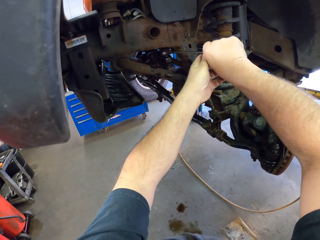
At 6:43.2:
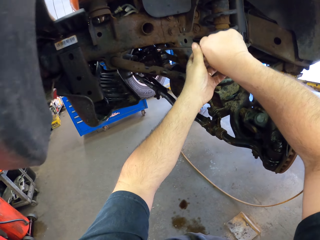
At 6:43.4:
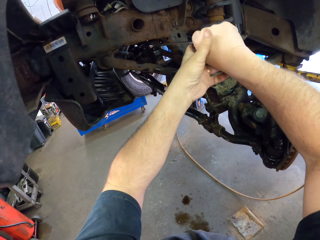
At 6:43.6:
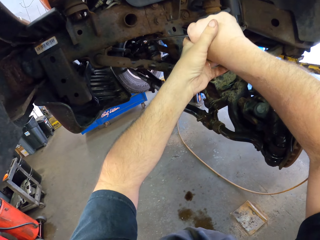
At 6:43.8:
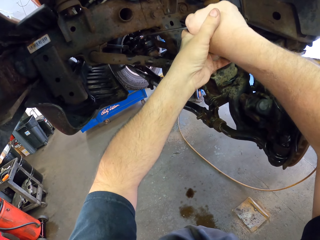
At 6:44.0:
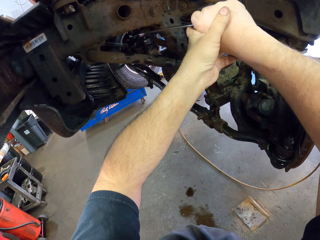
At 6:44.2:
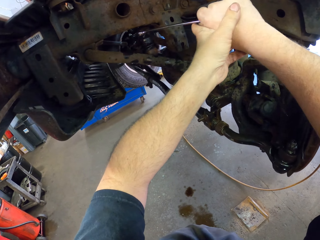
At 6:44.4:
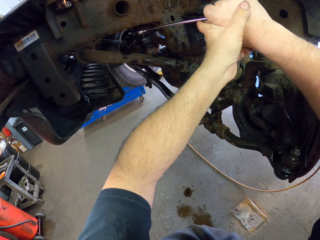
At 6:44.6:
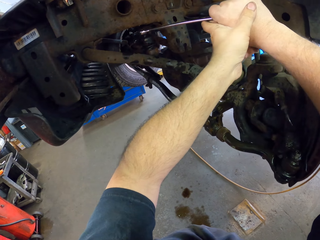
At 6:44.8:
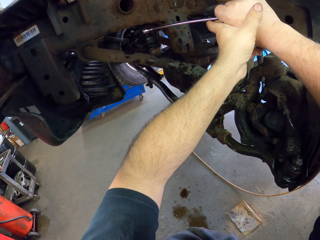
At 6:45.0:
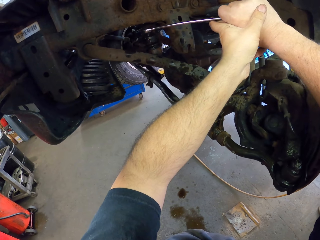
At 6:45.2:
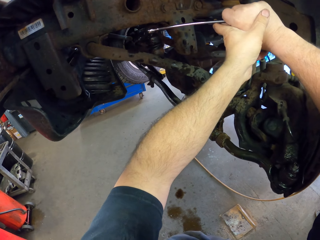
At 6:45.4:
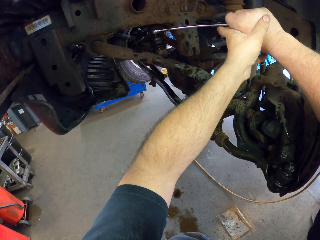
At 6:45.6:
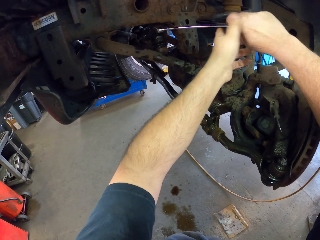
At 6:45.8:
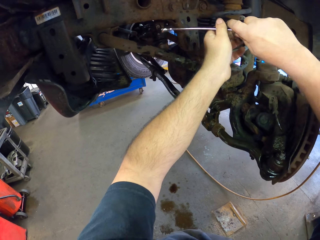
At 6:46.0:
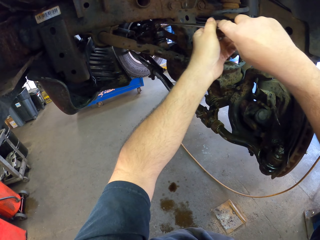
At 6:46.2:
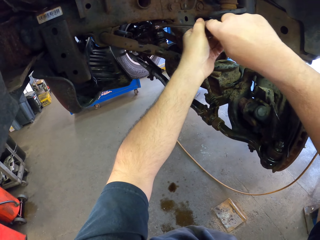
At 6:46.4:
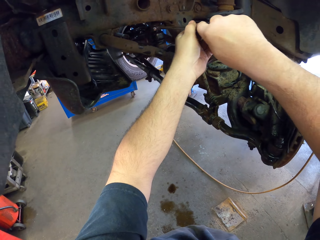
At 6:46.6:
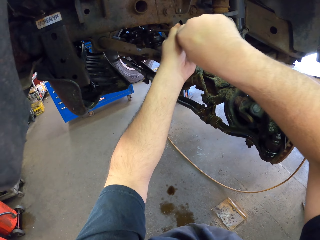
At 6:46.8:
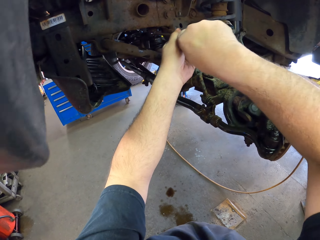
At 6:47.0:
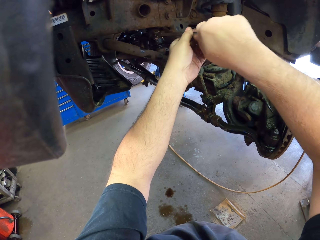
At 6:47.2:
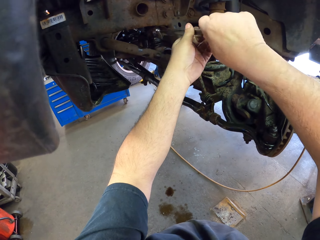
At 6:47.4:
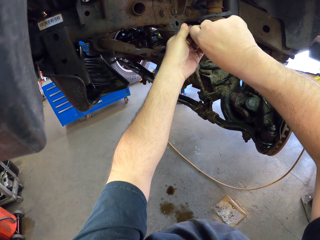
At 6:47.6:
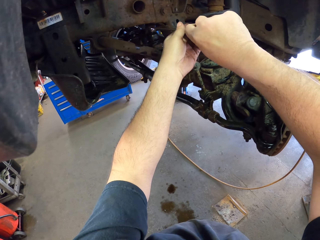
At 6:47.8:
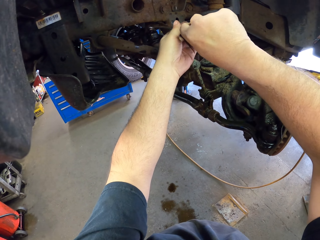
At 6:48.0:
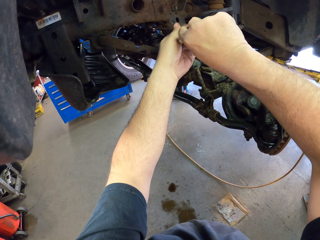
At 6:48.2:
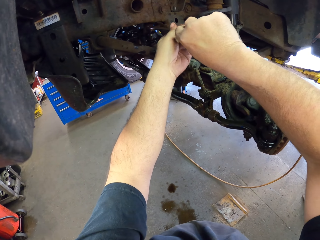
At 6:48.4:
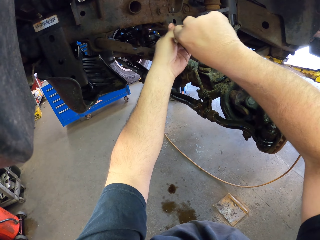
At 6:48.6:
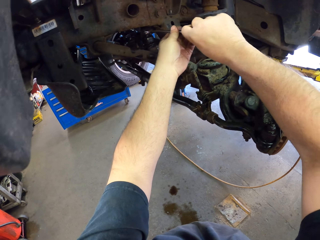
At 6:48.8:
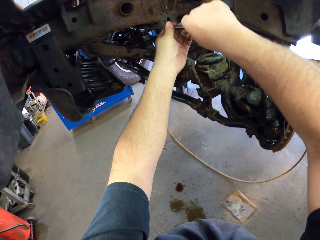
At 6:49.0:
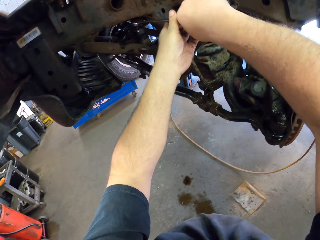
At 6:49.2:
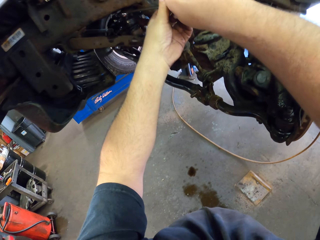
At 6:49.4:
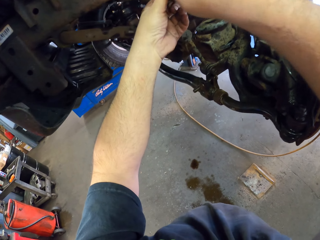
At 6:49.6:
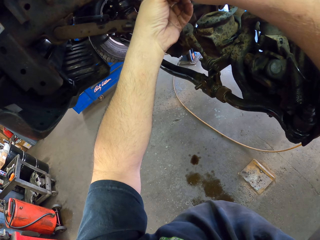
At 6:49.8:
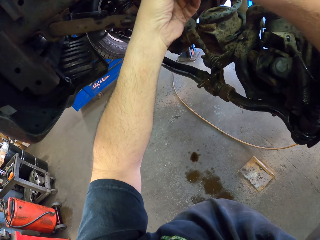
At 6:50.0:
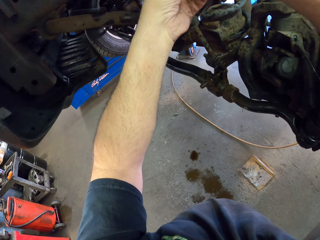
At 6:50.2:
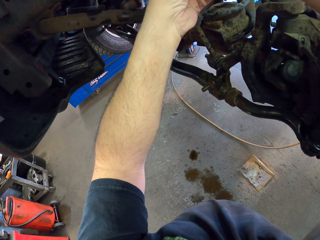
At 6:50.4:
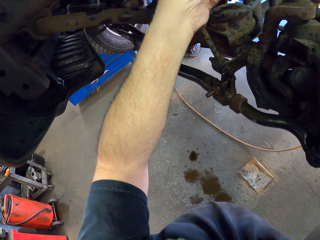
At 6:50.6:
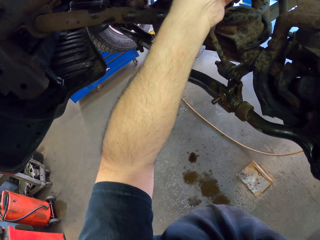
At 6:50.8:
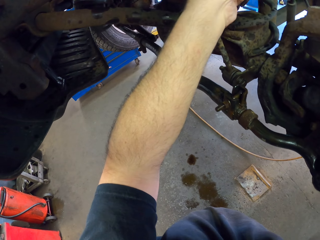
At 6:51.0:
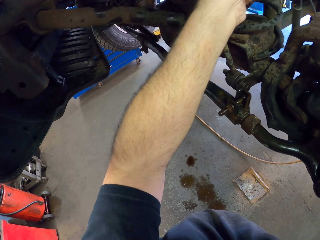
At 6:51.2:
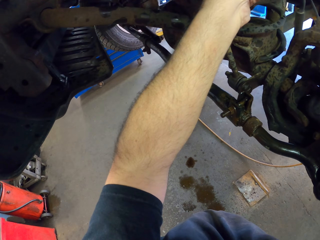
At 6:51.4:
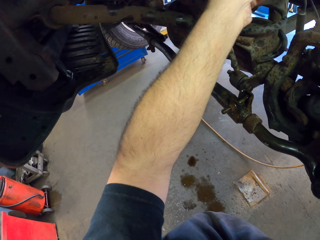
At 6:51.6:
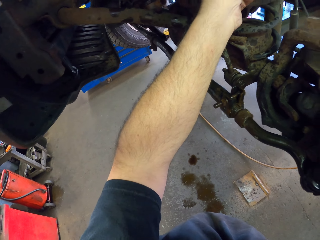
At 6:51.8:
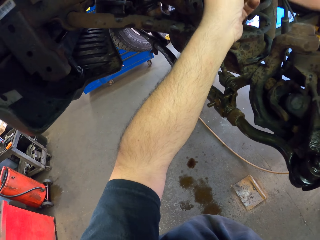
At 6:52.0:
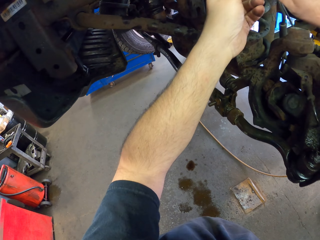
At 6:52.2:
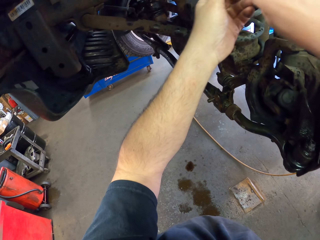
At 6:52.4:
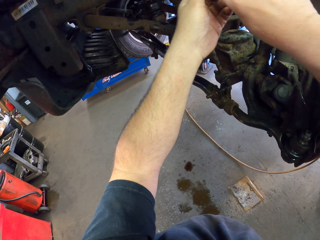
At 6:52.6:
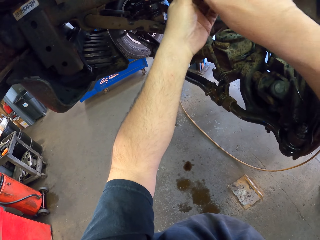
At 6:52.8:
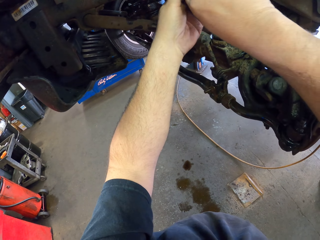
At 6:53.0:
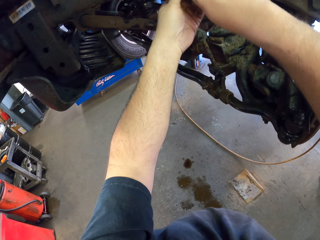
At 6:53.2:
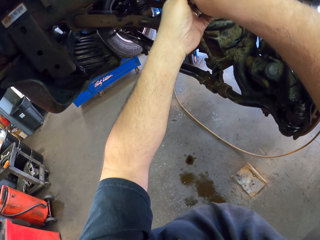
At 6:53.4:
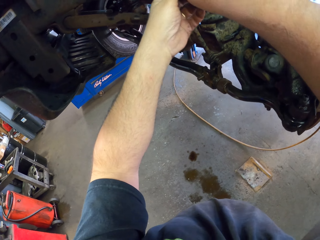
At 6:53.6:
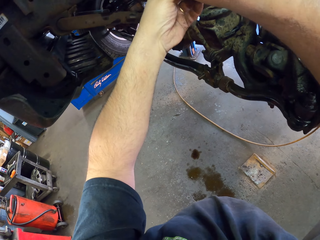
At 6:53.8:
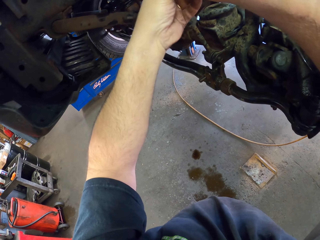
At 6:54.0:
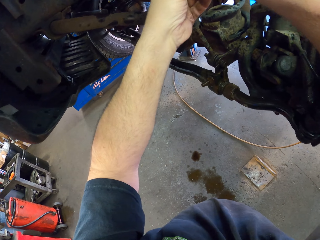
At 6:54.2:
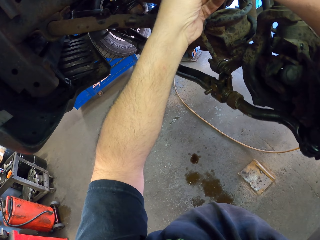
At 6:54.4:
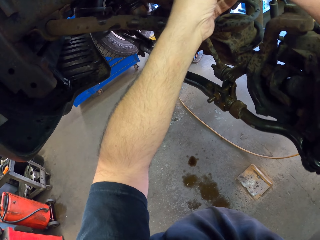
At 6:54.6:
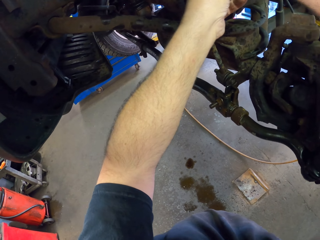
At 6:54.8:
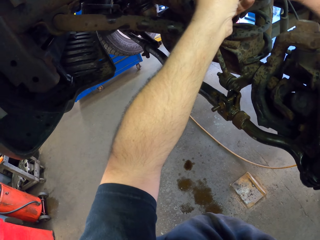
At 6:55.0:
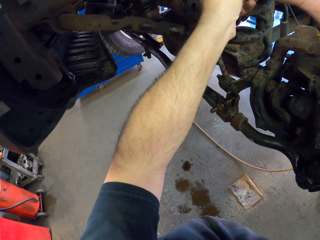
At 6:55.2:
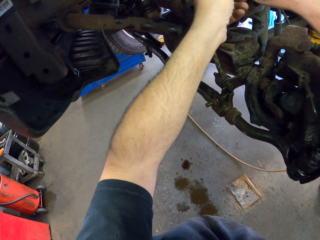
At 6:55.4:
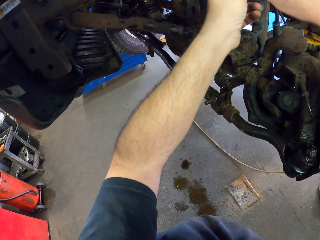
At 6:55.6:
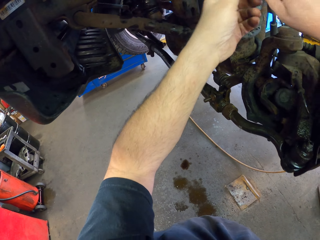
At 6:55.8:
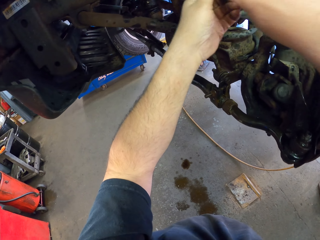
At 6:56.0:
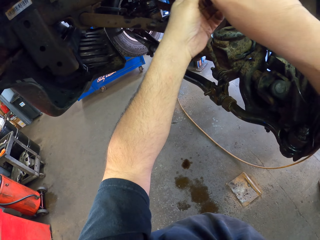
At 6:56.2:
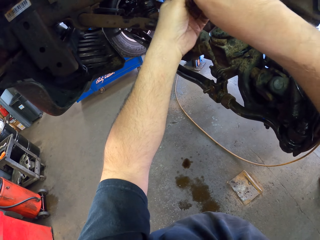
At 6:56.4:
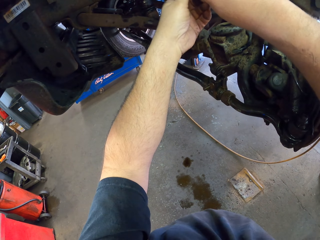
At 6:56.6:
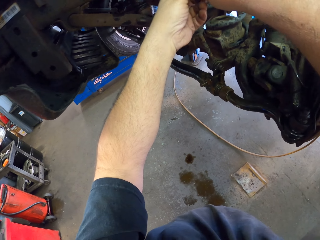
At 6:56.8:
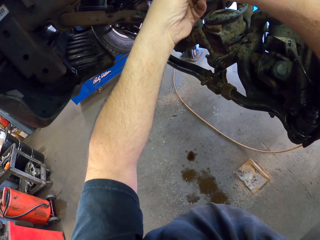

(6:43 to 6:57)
The camera wearer unfastens something with a spanner. They unfasten something with the spanner again.

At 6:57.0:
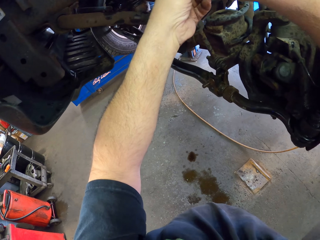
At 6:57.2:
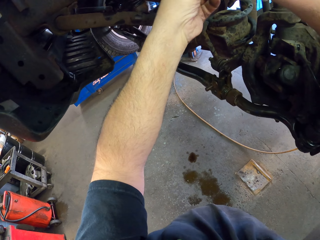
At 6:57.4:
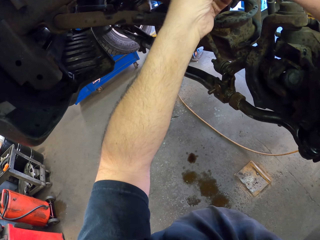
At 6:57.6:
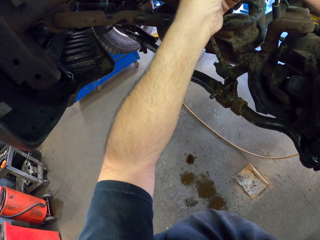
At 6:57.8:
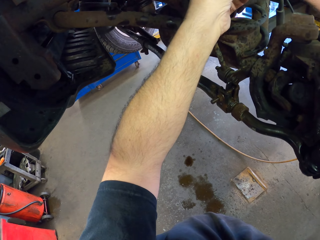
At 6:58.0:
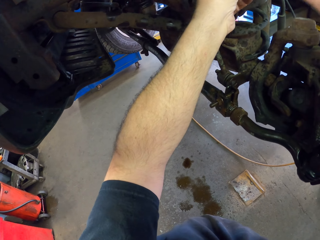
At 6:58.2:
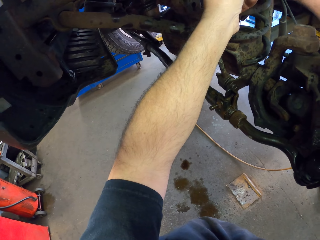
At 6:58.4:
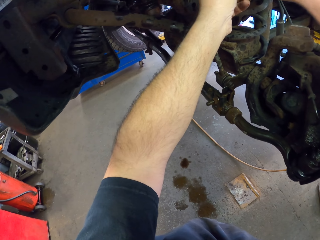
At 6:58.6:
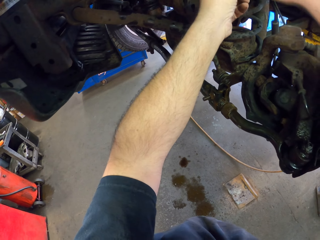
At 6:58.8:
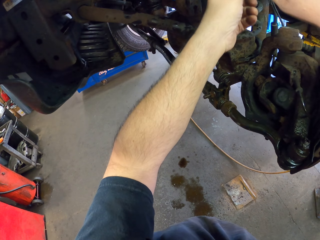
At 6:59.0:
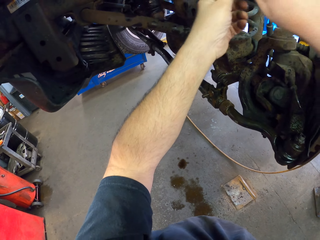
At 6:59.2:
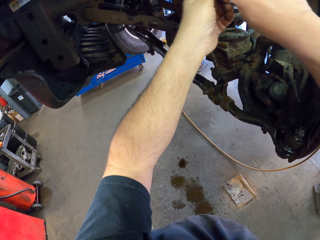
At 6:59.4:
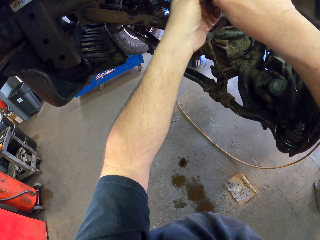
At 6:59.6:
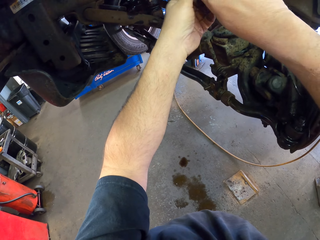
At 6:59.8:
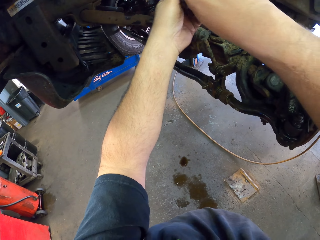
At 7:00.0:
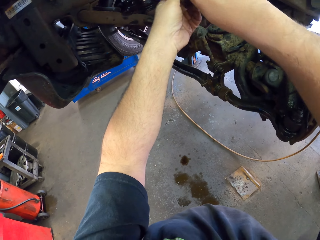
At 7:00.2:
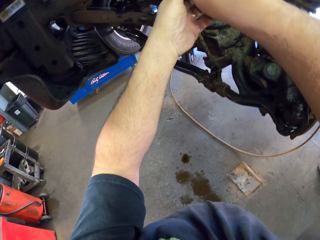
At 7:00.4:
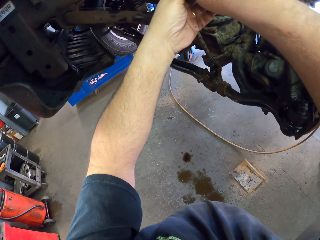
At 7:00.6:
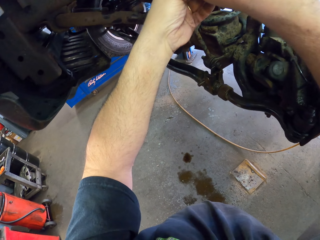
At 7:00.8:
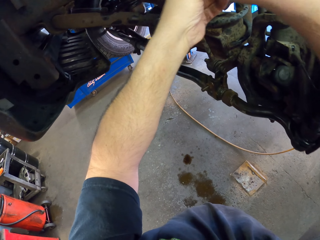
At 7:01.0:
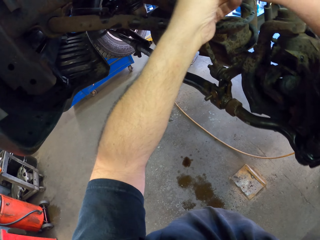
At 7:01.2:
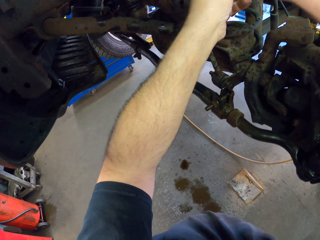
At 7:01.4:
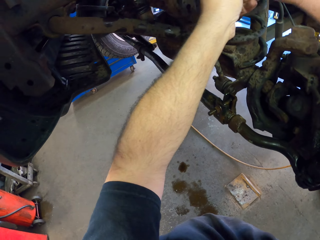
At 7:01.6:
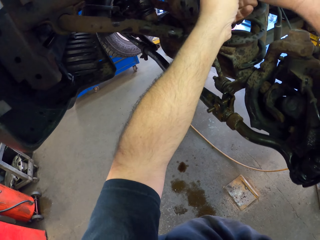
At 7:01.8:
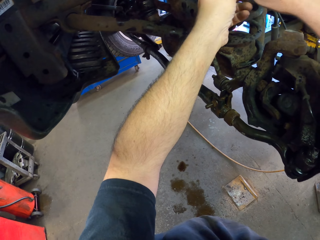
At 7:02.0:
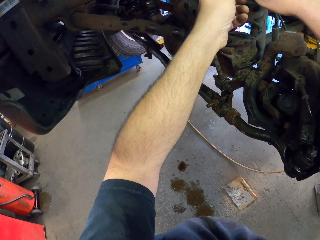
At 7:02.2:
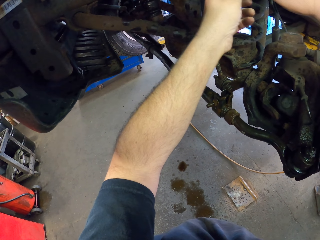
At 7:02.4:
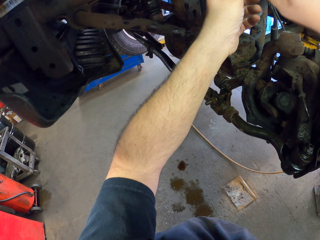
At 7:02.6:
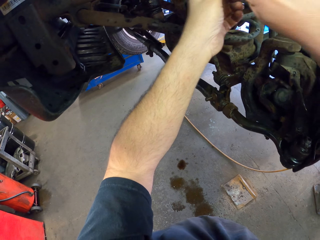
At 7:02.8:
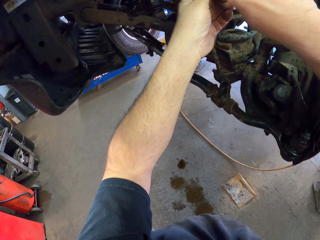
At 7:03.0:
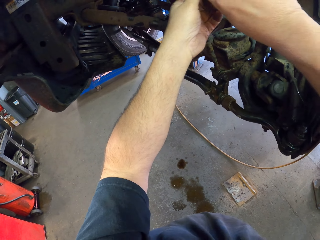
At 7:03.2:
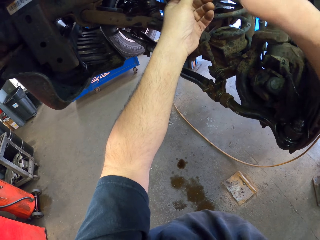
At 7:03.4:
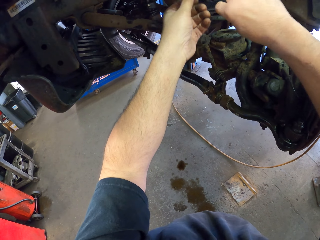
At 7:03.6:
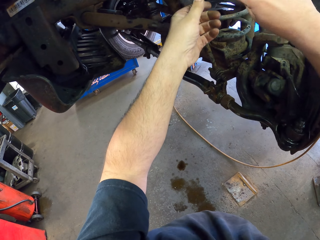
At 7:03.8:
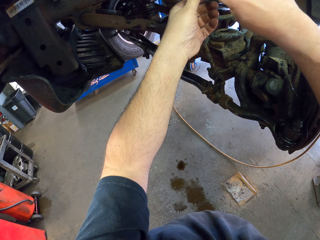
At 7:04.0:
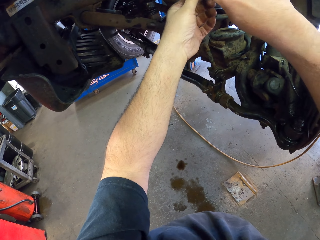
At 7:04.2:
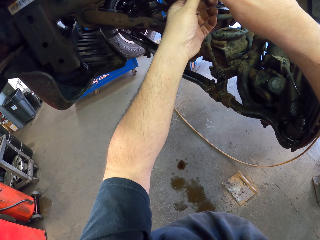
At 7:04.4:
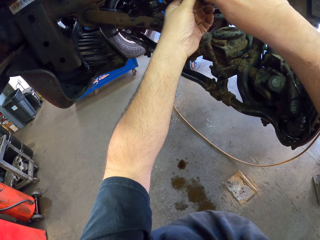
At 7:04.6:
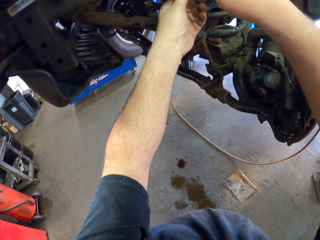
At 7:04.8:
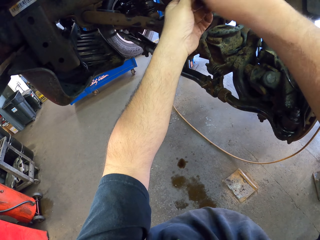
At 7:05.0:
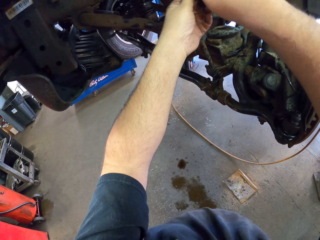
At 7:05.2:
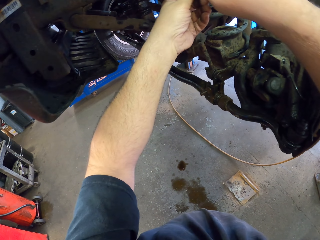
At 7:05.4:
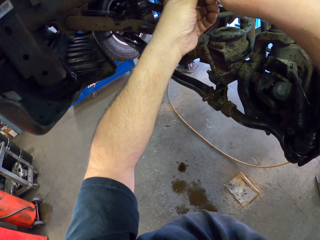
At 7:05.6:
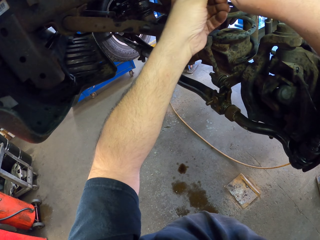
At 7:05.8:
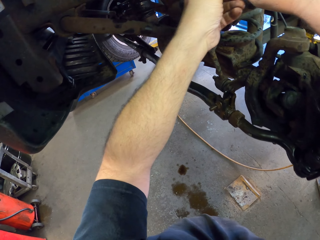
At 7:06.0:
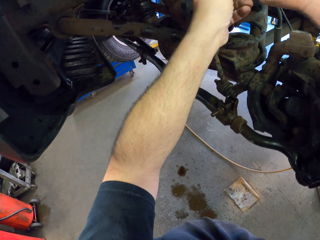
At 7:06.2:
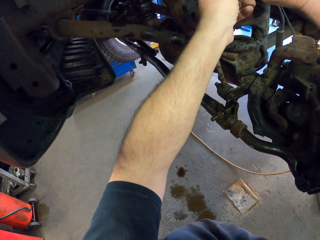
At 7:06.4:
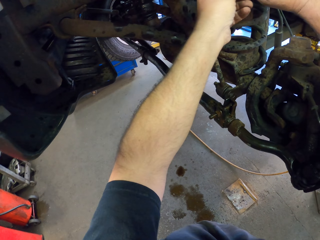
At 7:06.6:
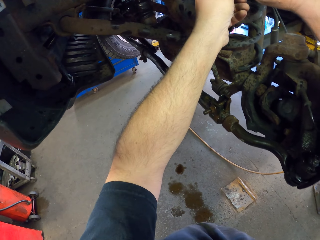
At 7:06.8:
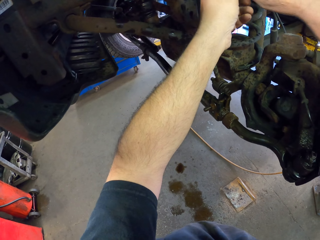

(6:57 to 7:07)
The camera wearer unfastens something with a spanner.
